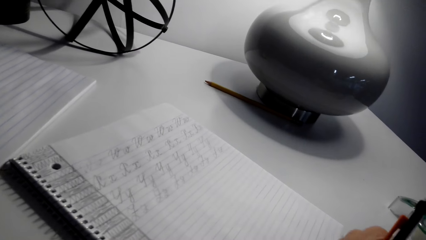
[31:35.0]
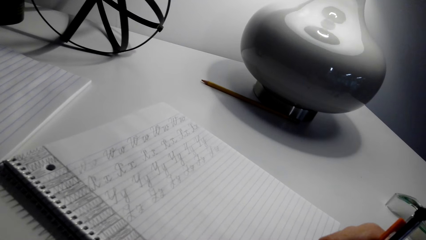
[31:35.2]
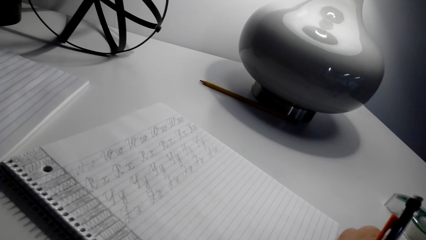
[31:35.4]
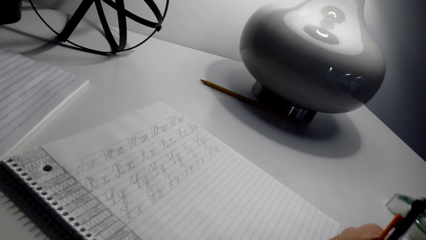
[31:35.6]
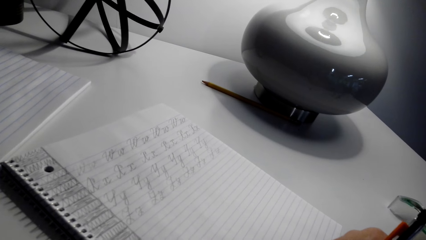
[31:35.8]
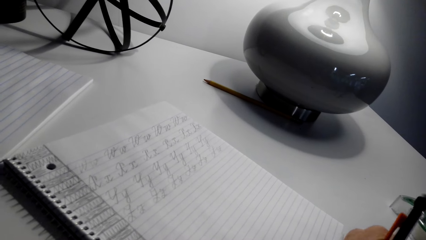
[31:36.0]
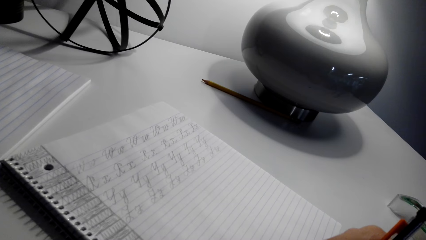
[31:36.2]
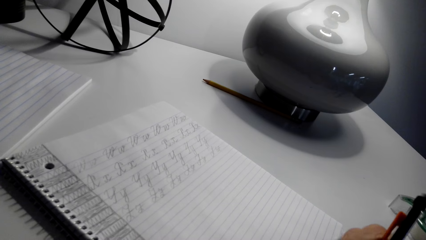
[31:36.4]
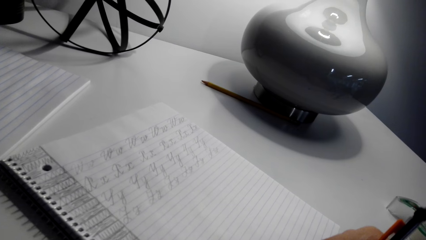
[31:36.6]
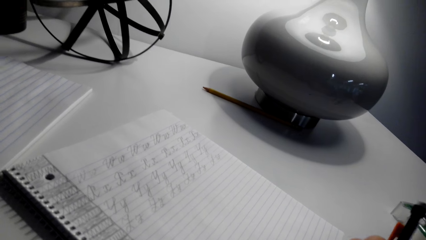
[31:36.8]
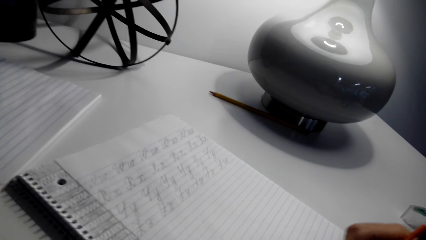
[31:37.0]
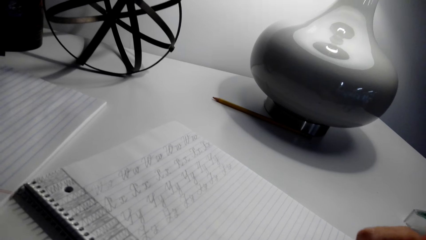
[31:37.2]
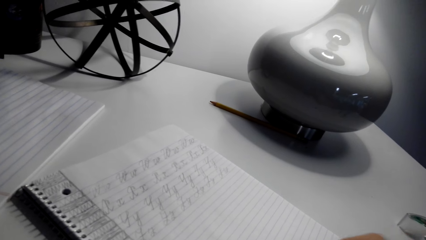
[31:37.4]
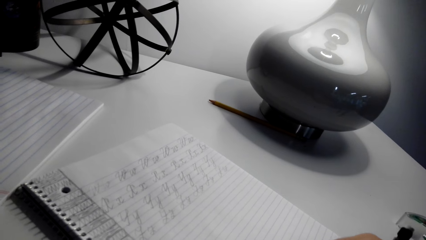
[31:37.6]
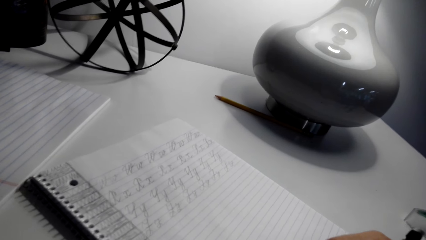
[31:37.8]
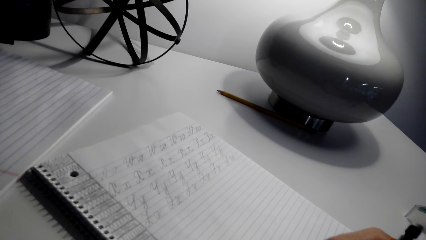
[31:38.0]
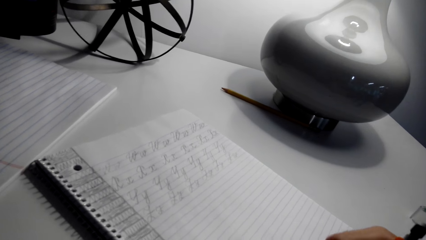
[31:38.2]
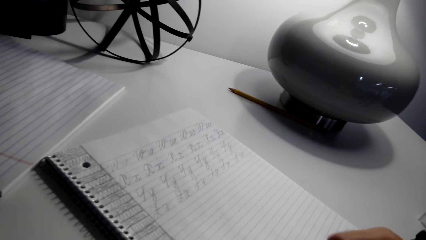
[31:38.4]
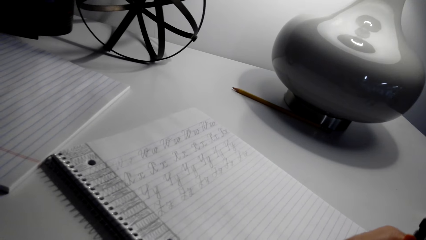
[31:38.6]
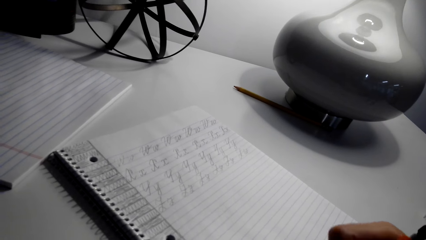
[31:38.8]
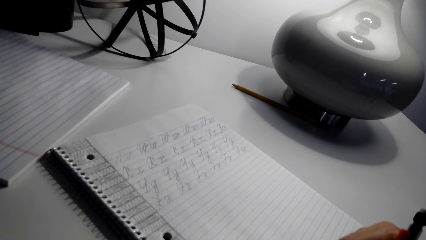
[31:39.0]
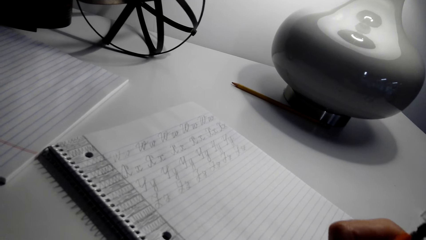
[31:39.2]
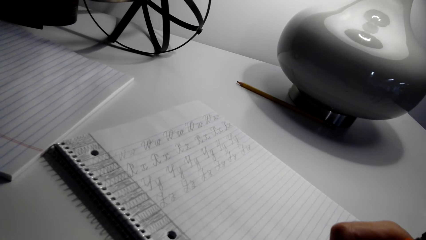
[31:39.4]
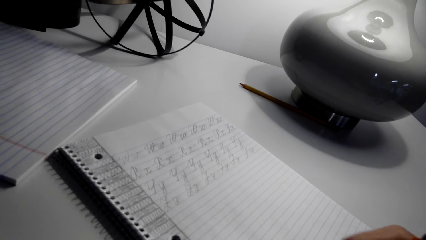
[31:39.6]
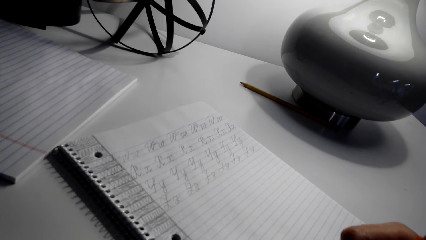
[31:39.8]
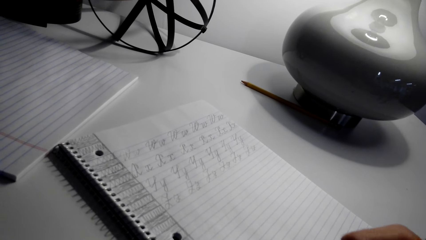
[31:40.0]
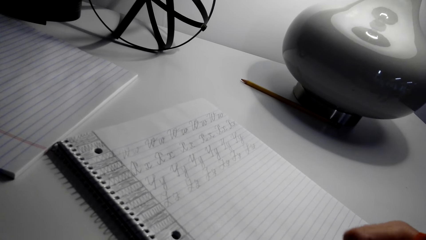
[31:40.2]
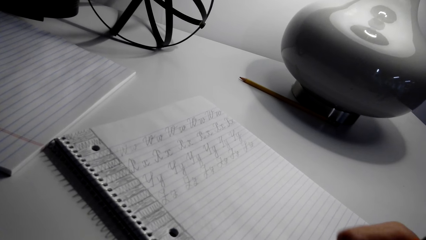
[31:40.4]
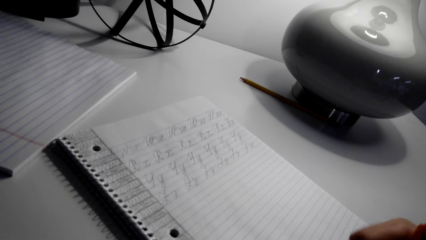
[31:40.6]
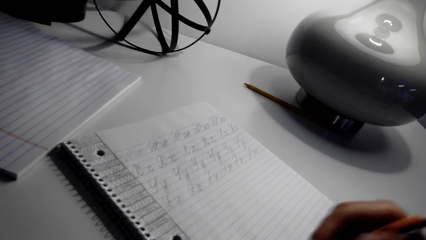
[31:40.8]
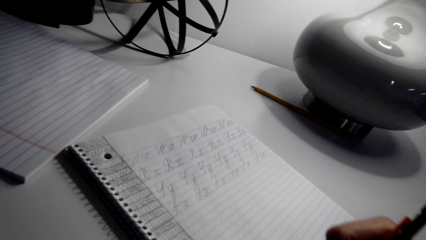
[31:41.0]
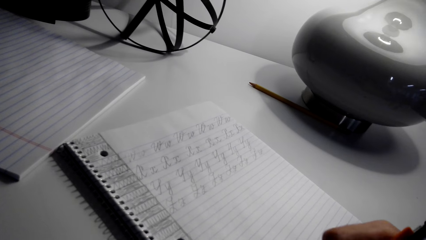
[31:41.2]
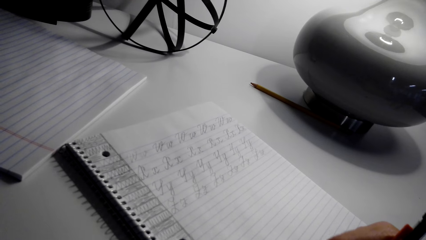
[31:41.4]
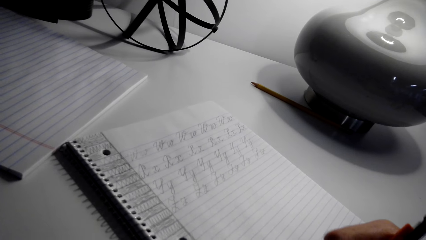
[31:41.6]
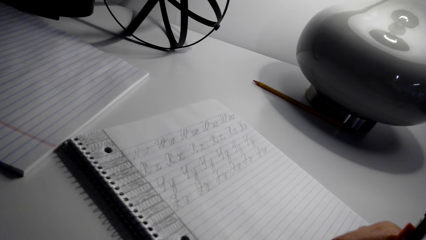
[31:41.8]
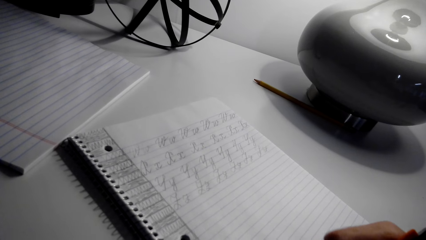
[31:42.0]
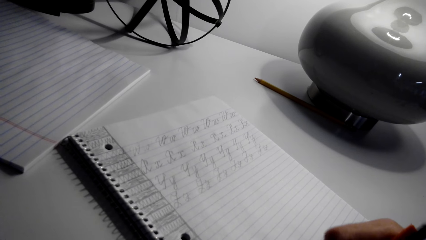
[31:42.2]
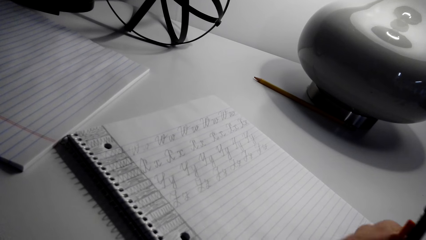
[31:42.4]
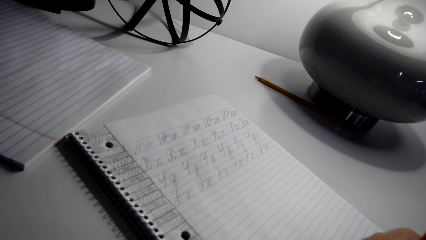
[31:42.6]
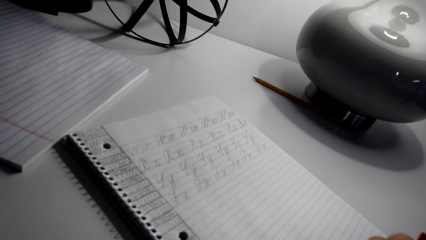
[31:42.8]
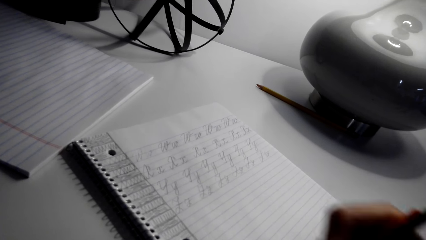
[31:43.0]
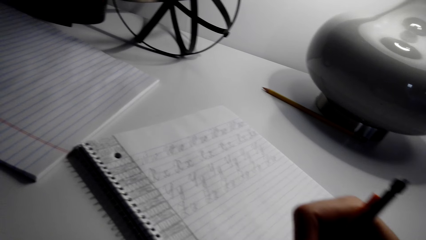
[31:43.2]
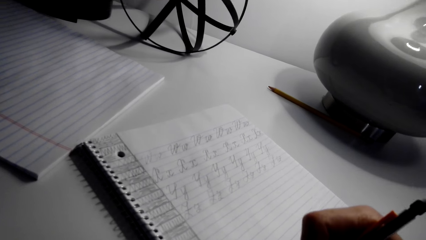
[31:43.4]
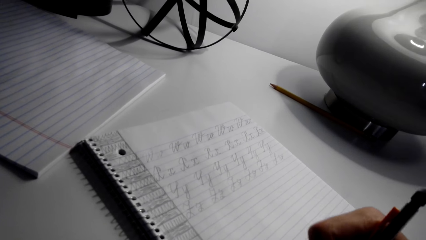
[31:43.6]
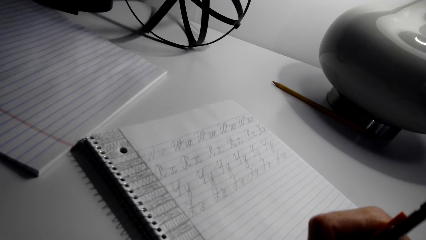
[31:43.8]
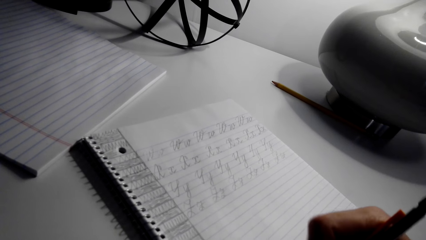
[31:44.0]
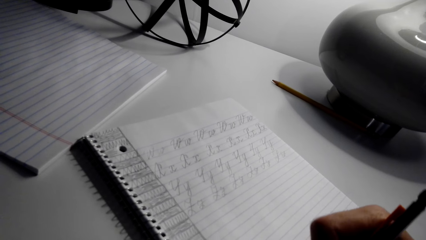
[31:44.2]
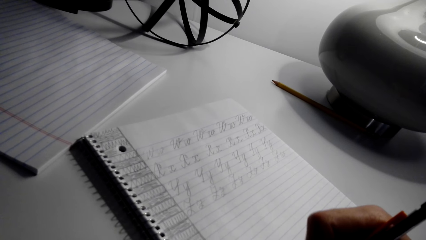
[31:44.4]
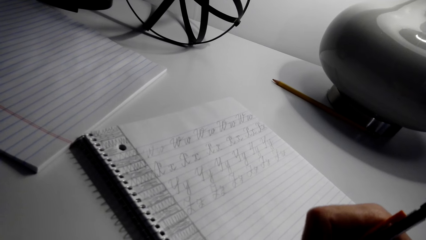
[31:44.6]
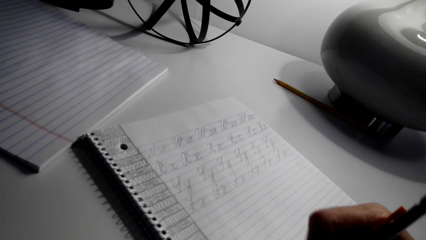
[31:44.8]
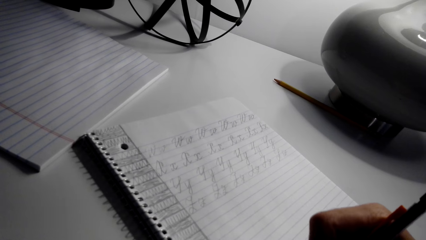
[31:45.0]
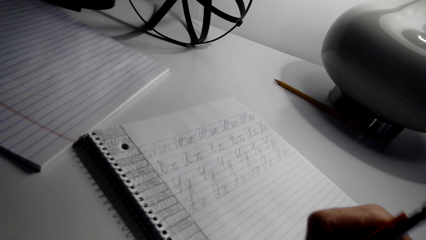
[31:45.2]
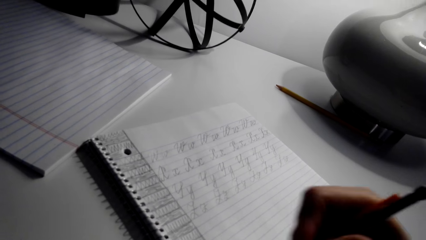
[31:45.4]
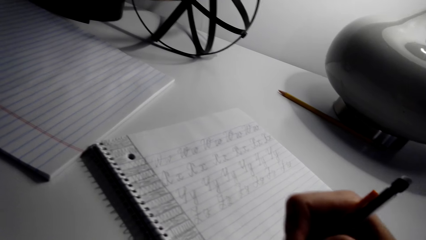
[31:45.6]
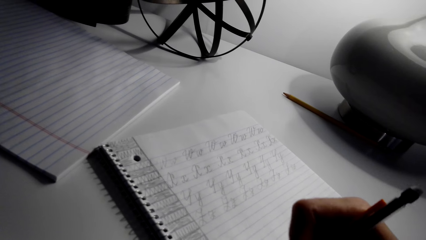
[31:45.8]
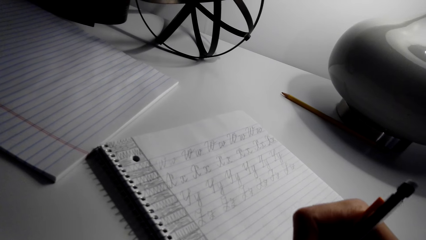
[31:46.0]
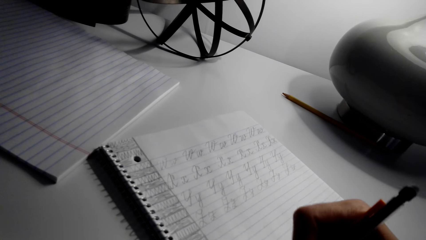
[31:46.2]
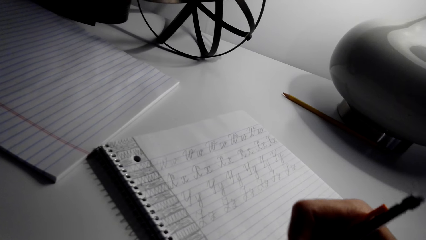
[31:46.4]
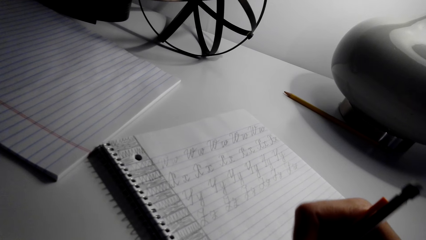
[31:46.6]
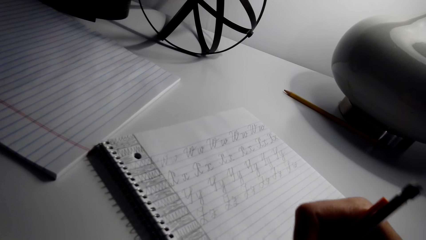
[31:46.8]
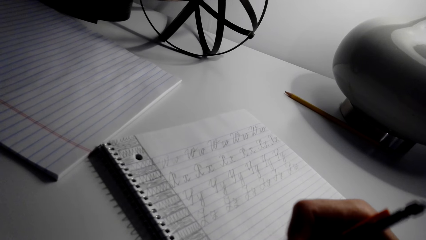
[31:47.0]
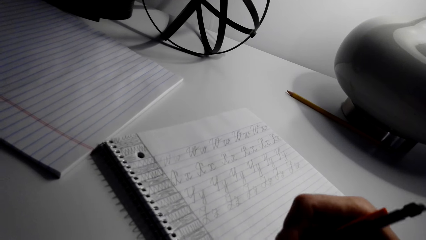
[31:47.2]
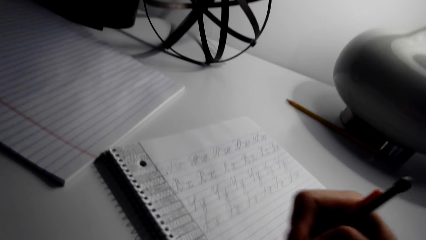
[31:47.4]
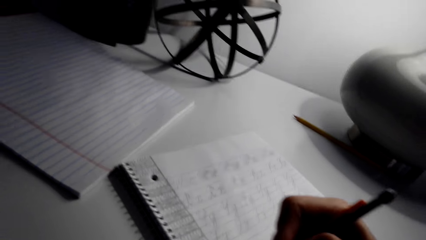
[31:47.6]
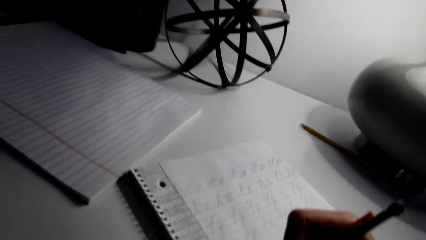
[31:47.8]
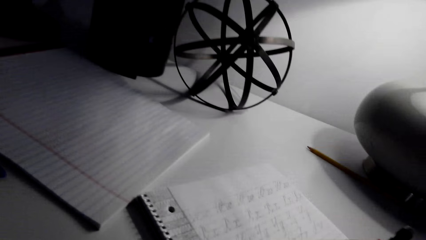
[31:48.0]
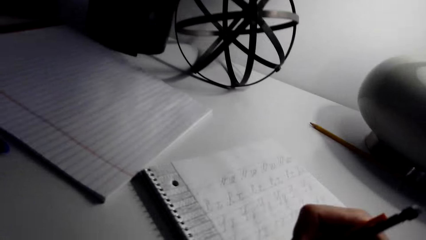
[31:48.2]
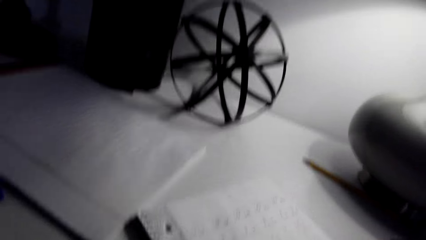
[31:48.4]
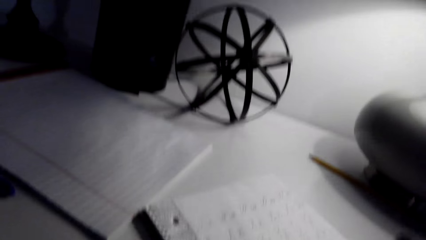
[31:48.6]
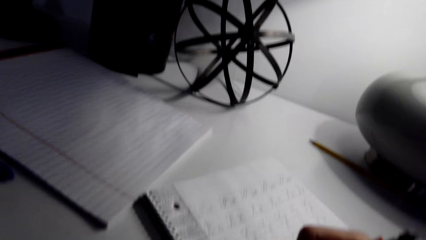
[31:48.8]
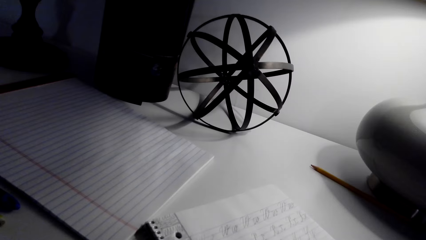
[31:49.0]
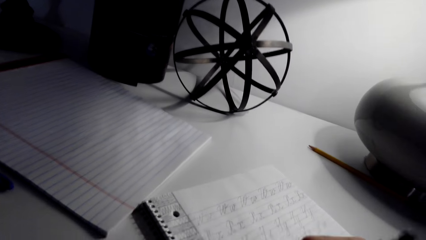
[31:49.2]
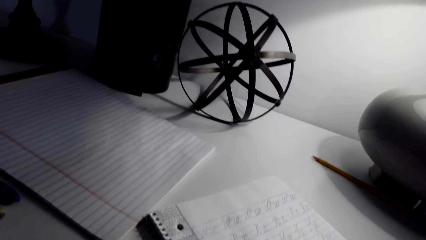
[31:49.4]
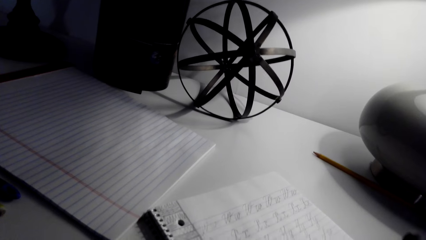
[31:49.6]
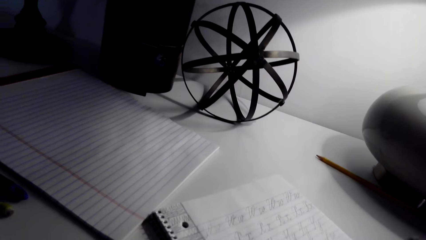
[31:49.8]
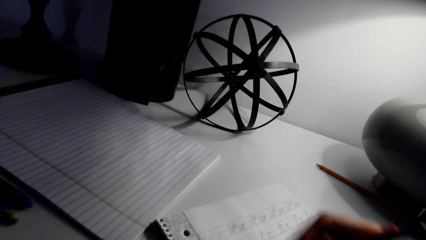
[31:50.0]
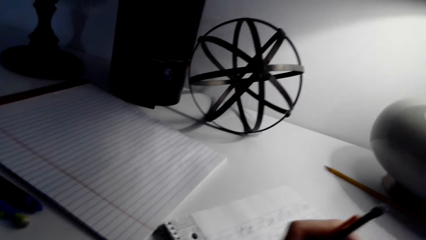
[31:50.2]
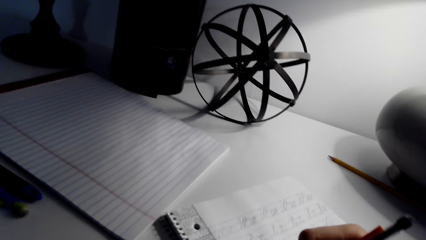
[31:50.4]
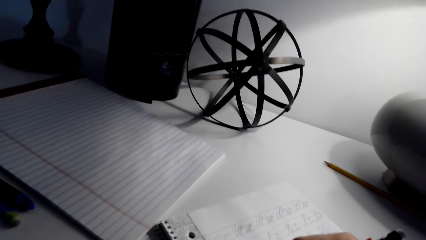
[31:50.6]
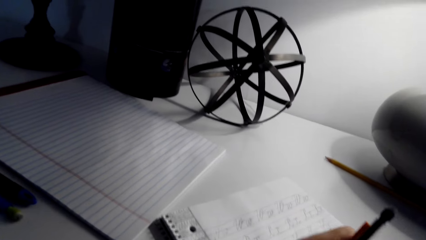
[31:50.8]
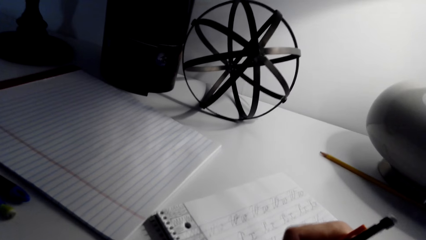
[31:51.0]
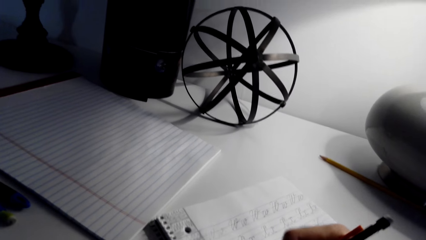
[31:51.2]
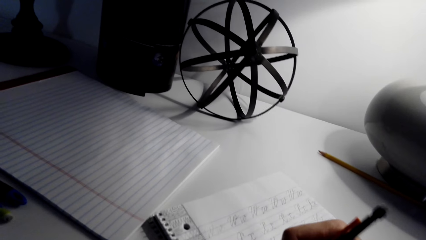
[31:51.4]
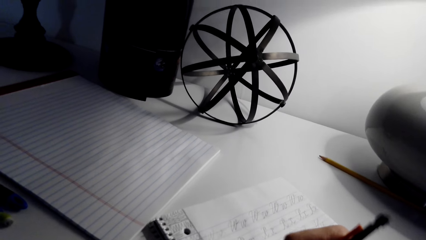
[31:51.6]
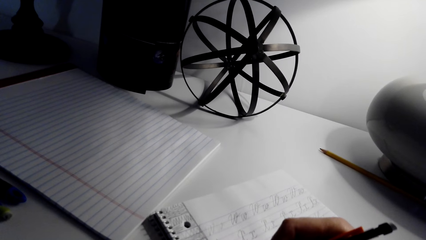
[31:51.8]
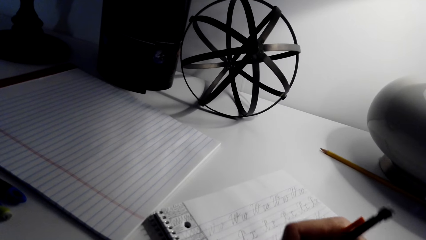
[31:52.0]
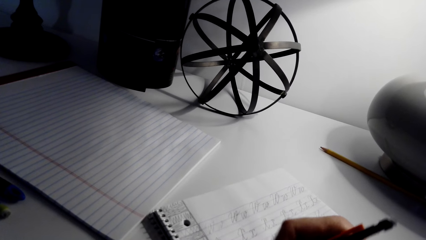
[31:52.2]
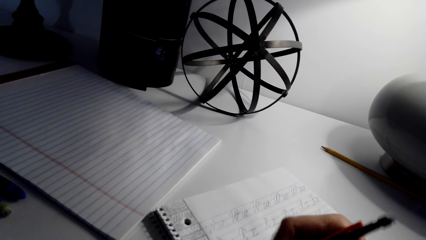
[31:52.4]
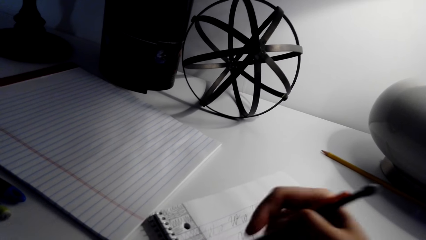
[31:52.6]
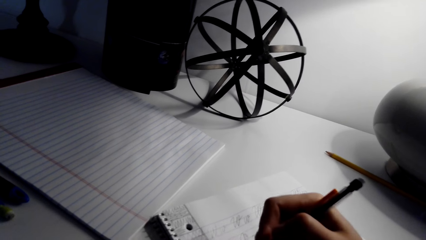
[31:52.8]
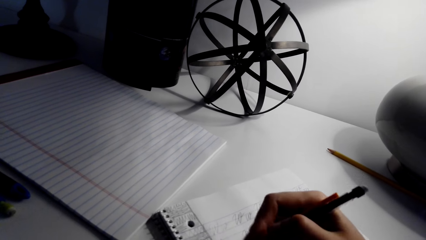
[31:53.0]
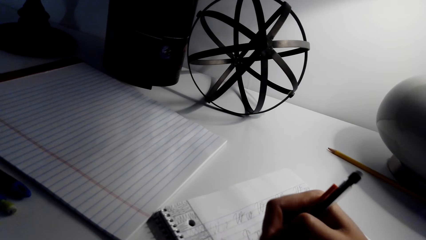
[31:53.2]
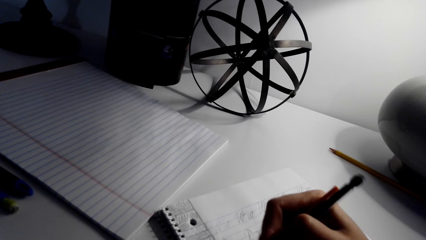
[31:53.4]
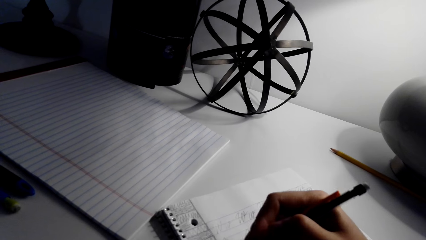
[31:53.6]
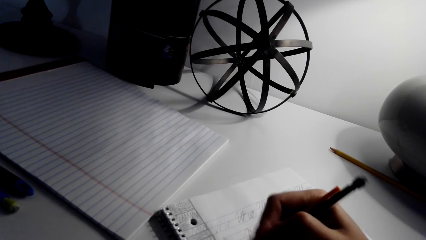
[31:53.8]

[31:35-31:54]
The camera wearer writes on a book with a pen. They do so again.
